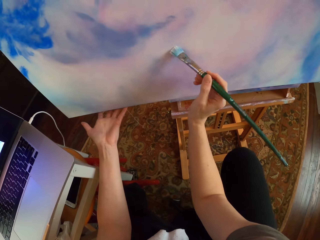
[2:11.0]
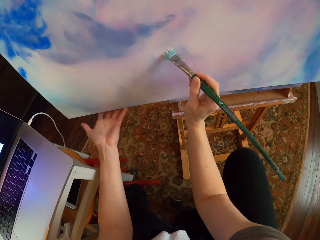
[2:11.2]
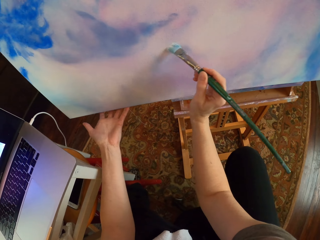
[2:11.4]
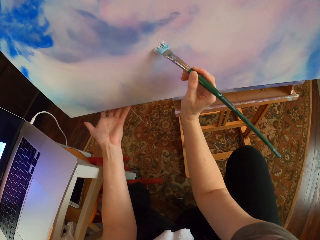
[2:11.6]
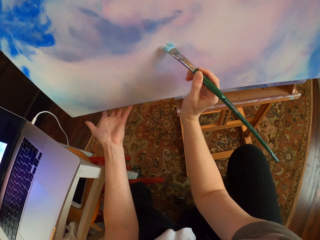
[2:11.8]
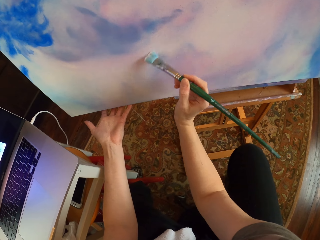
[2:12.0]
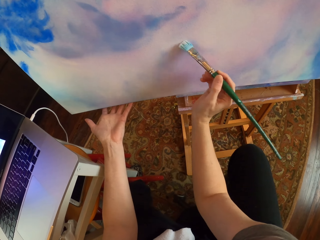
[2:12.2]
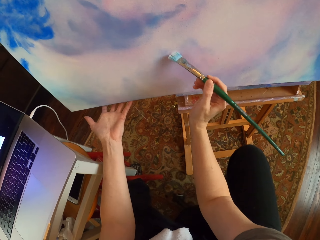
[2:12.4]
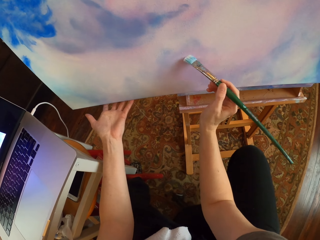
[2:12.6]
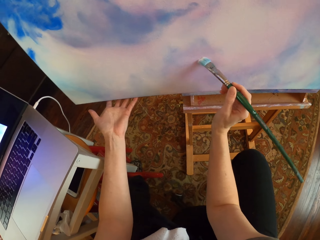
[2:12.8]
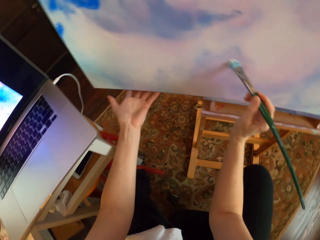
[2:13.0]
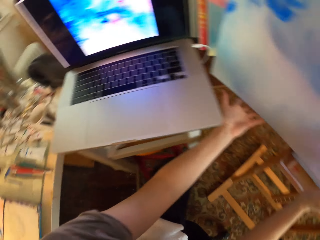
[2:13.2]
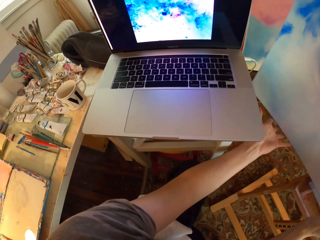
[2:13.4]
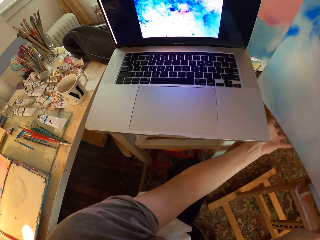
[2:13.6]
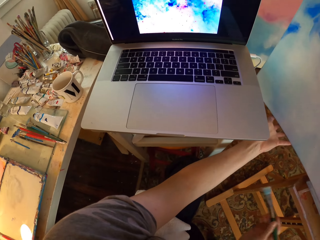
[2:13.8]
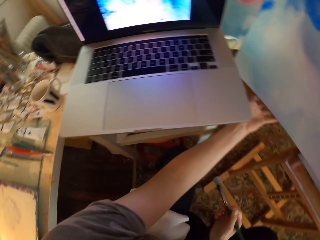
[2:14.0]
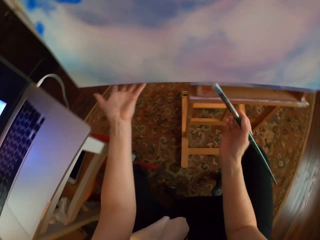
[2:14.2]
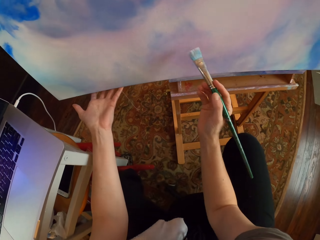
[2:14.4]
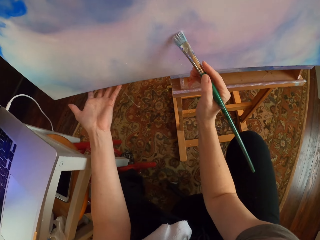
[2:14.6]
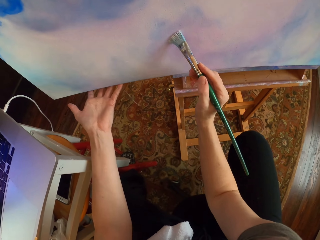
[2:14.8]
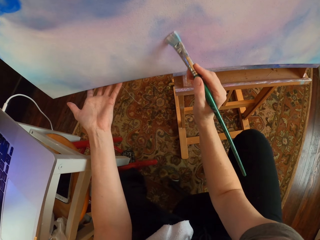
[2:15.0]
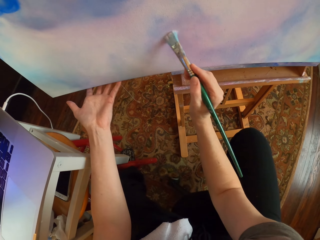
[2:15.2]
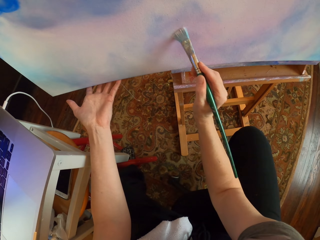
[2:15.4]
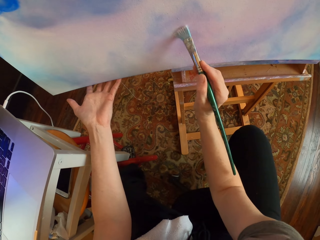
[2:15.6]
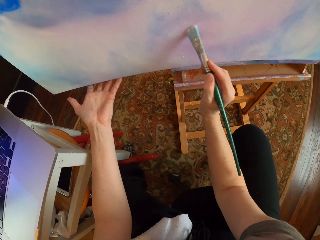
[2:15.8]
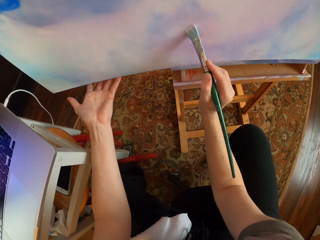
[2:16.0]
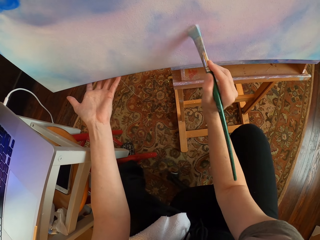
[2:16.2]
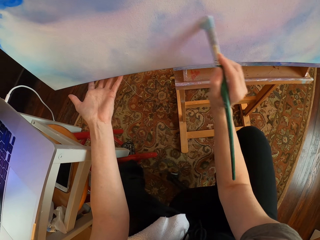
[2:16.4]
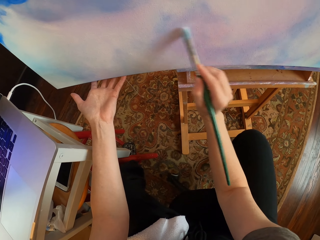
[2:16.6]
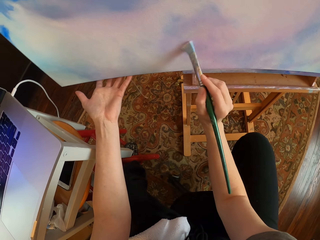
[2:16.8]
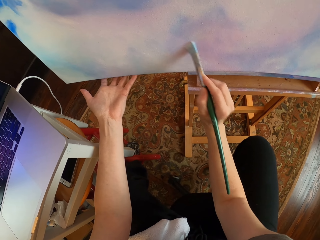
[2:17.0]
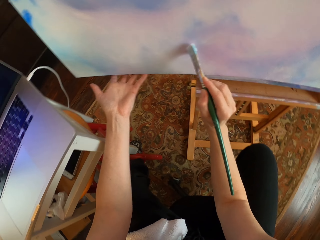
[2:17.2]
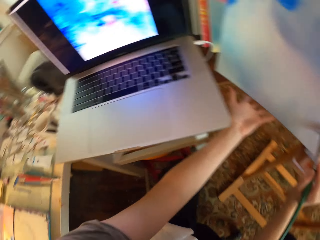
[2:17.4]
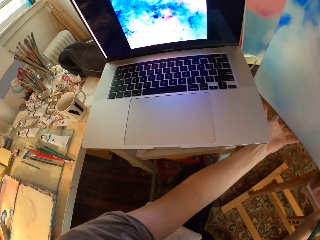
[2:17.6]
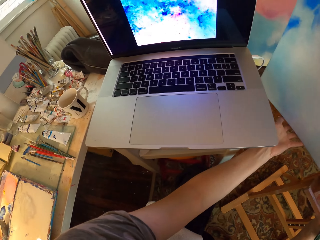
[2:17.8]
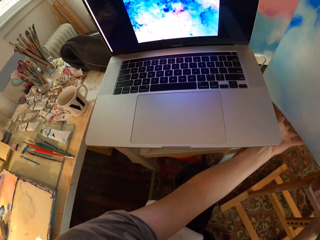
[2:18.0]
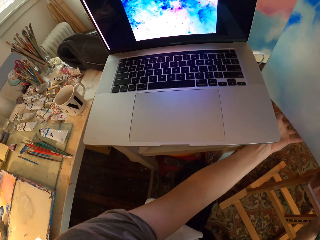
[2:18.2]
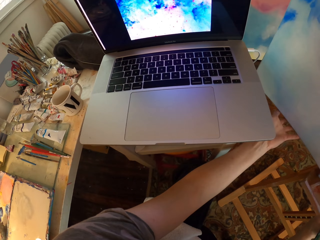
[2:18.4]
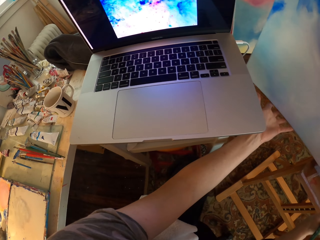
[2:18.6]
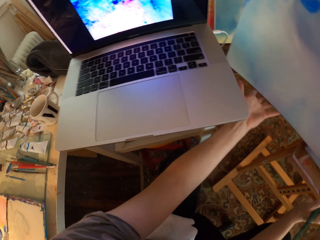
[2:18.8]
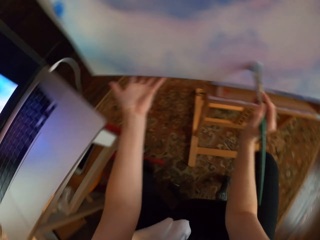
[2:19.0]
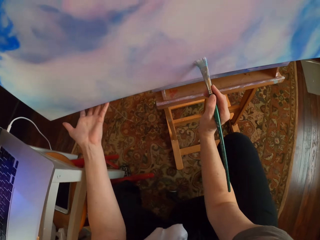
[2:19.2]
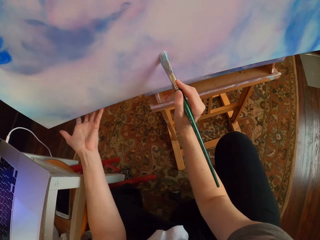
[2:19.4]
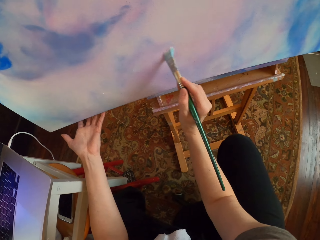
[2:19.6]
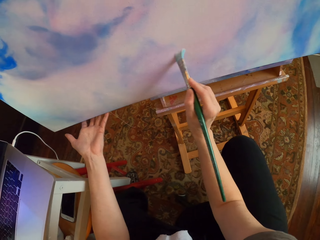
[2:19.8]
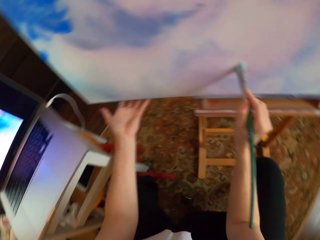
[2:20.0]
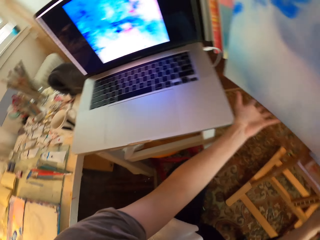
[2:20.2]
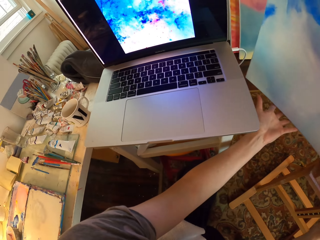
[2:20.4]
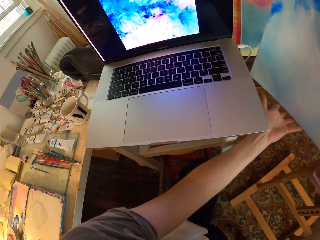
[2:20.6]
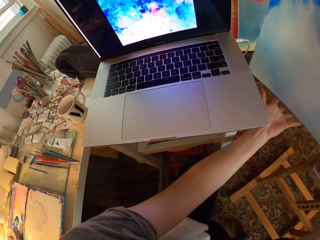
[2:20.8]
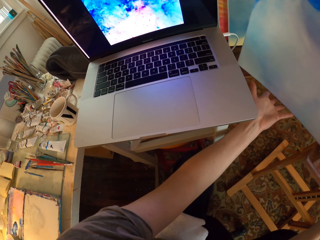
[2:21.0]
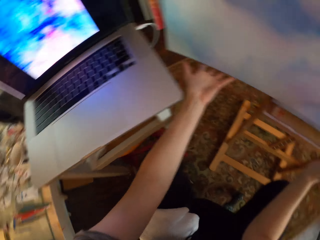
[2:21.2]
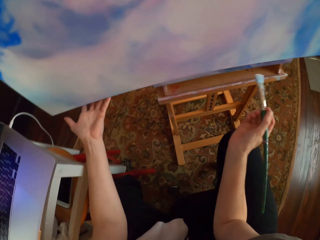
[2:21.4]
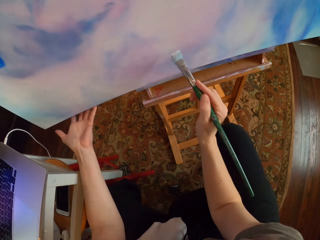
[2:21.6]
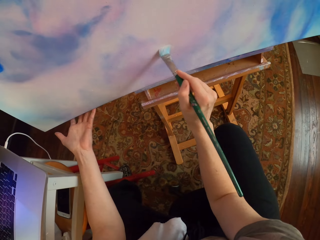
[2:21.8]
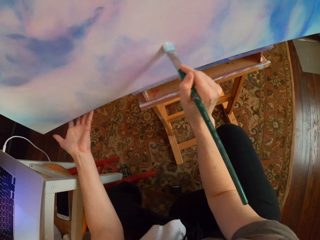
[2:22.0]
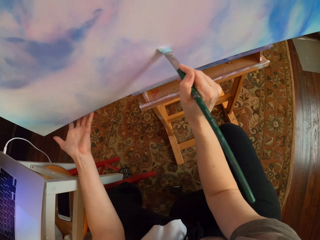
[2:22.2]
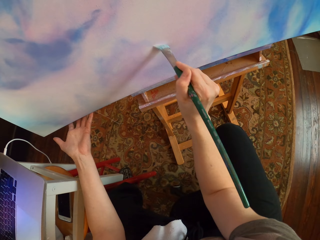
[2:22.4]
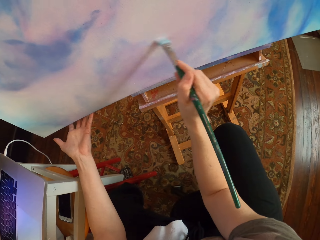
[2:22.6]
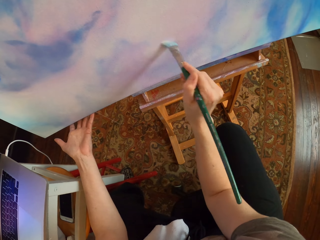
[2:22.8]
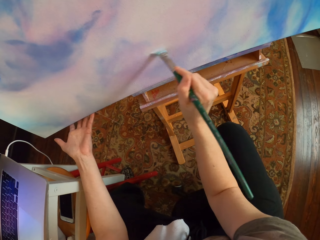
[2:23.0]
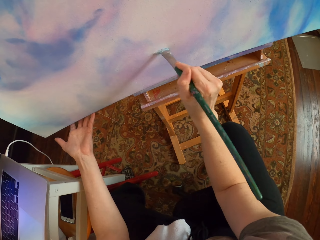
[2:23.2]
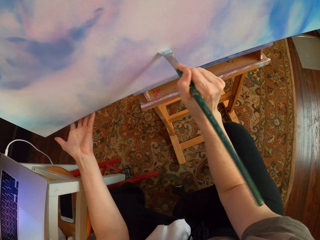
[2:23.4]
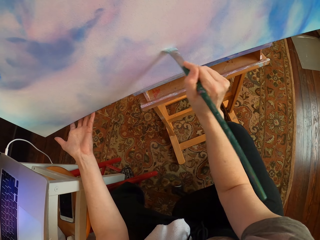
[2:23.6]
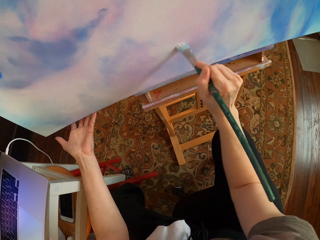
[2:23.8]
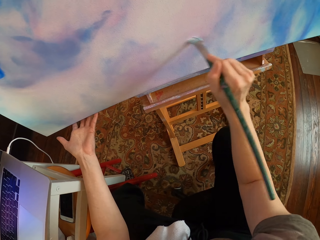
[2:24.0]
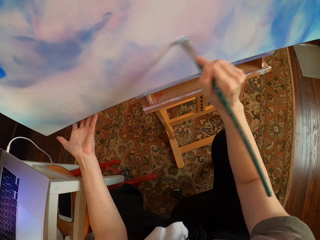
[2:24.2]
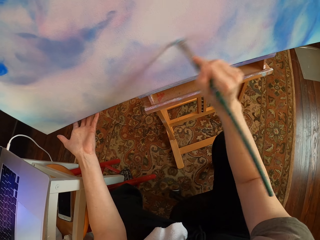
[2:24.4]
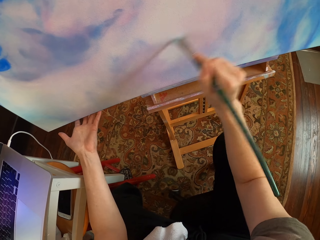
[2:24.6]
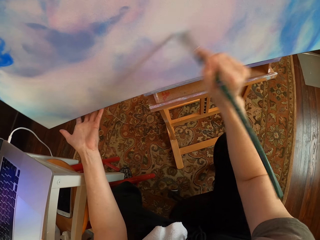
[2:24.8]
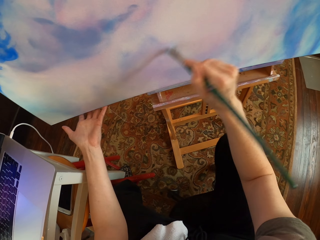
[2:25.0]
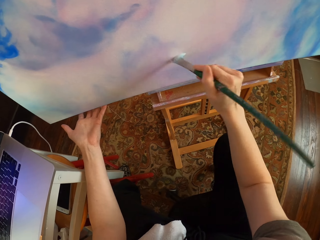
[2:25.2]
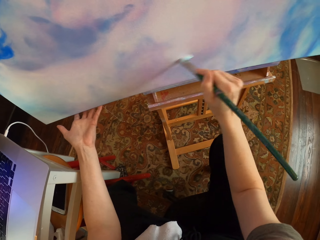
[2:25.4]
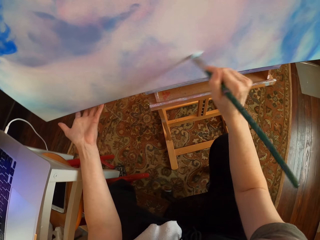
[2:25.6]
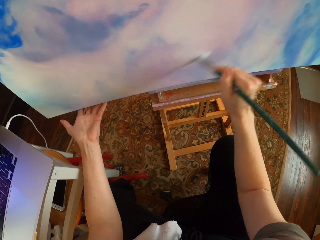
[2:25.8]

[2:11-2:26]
The camera wearer paints on a canvas. They turn around. They stare at the laptop. They paint on the canvas. They stare at the laptop. They paint on the canvas. They stare at the laptop. They paint on the canvas.

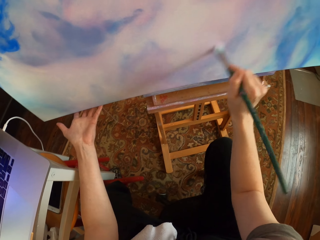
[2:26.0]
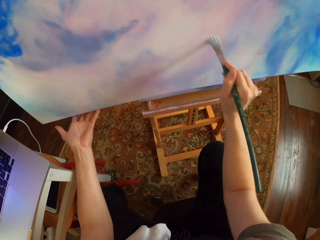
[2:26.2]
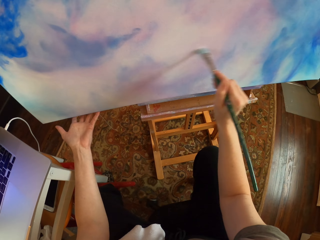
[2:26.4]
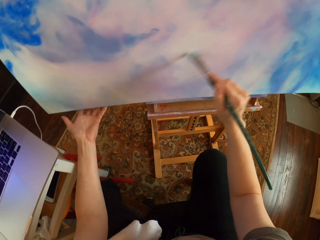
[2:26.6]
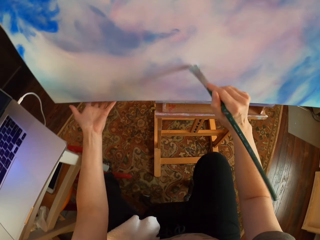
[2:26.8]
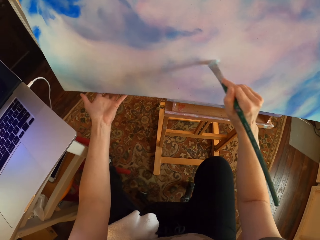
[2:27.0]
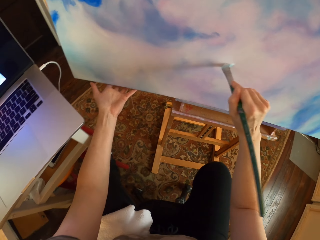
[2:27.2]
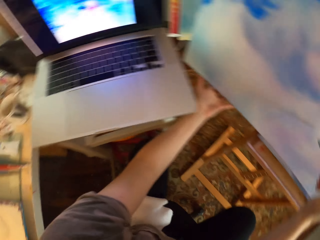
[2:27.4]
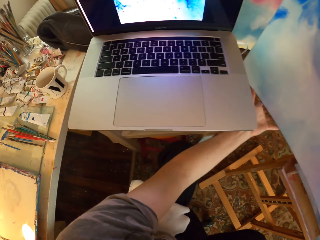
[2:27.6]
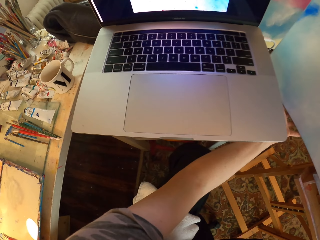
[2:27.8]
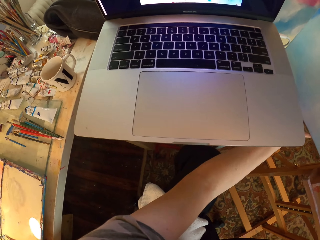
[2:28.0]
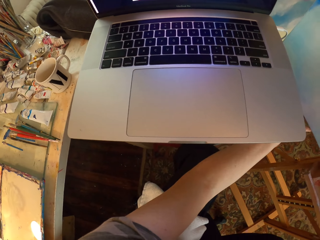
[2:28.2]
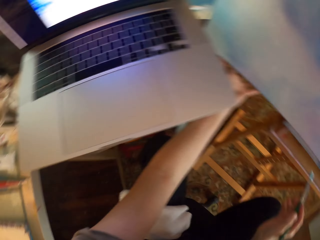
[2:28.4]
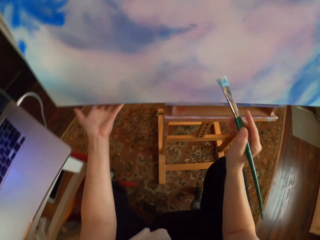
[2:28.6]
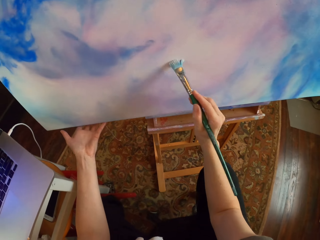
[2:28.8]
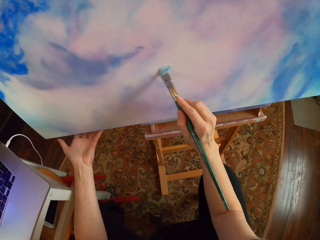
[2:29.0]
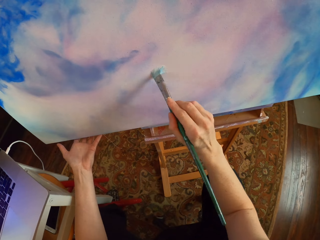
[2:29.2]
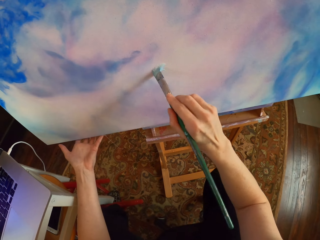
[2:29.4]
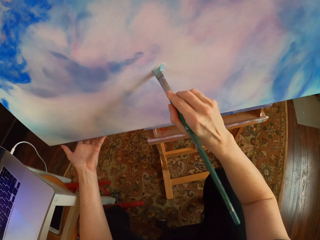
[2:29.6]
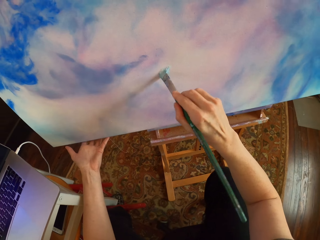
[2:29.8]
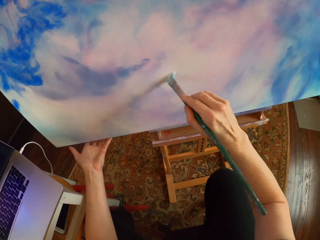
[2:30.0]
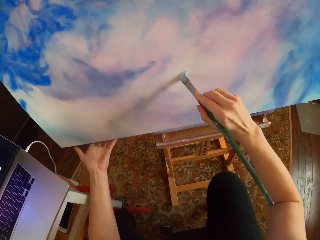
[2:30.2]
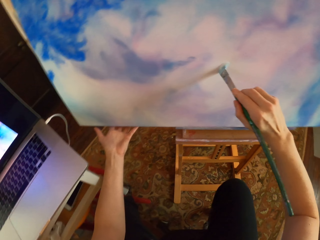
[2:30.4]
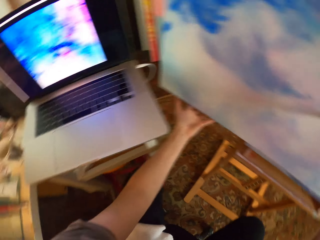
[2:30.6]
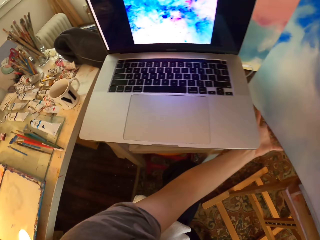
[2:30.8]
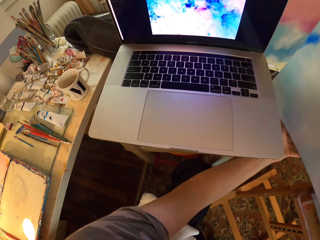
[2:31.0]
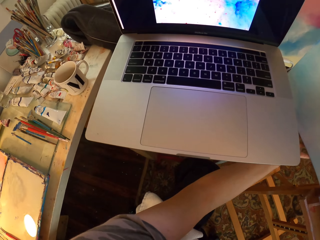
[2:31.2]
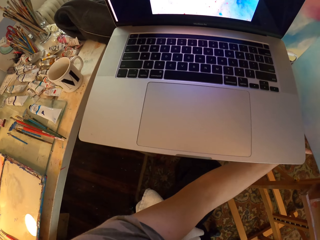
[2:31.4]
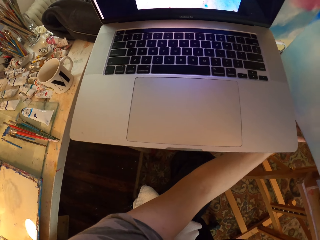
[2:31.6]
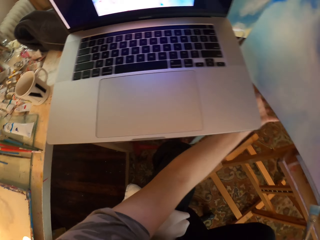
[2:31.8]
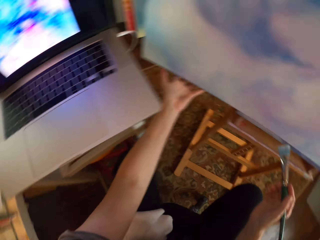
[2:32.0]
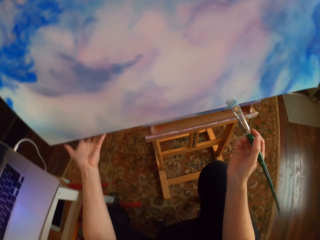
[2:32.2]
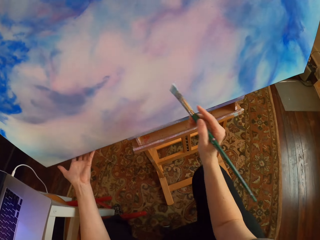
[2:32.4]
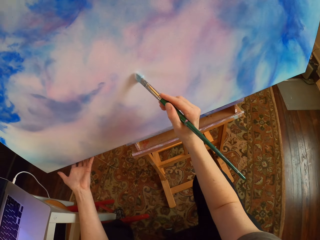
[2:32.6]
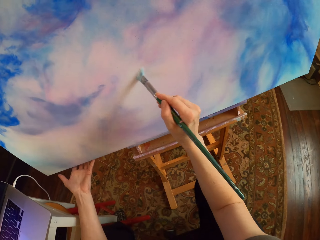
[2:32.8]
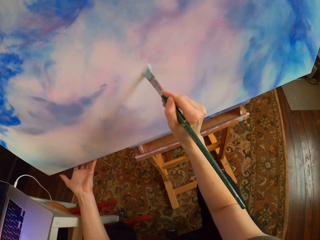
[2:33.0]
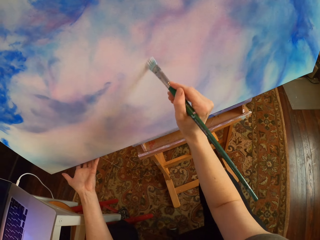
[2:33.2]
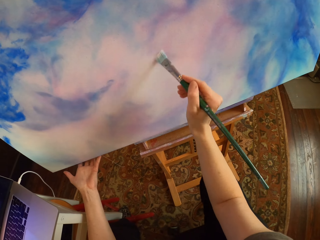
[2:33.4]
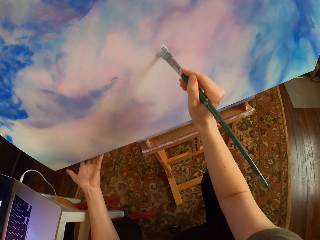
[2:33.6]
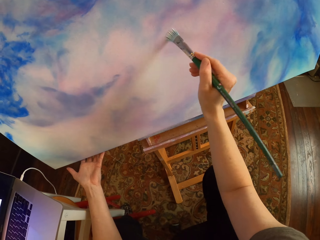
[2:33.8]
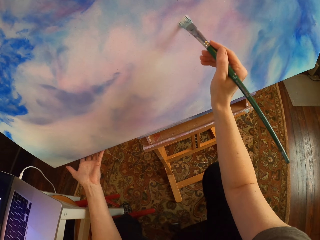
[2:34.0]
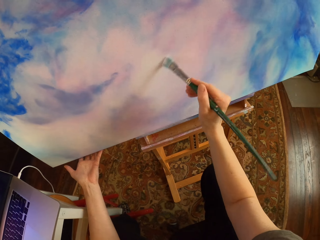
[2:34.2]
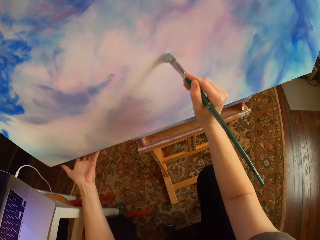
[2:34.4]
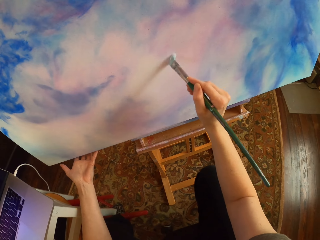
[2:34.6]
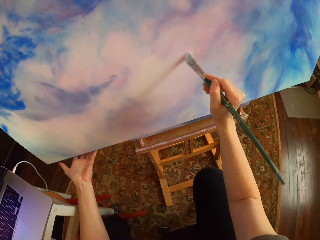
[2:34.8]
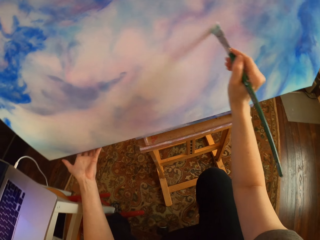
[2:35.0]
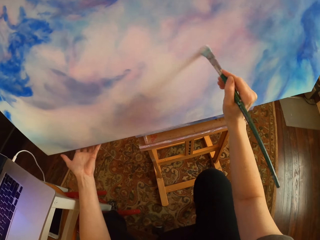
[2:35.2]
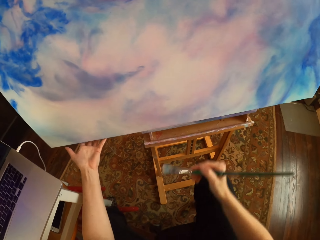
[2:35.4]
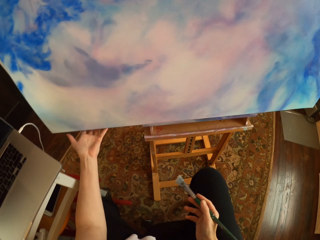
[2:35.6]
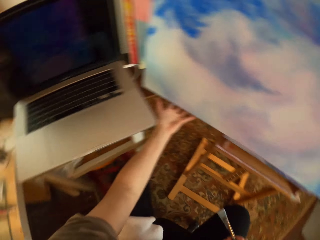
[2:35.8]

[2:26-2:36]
The camera wearer stares at the laptop. They paint on a canvas. They stare at the laptop. They paint on the canvas.
